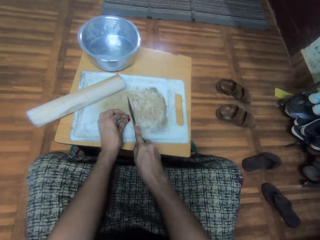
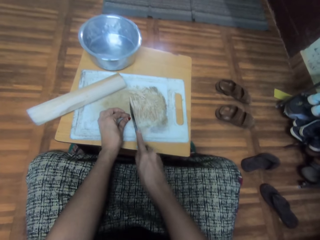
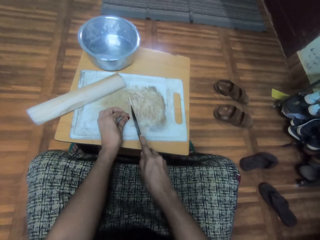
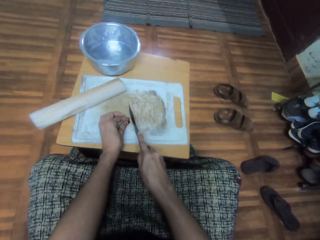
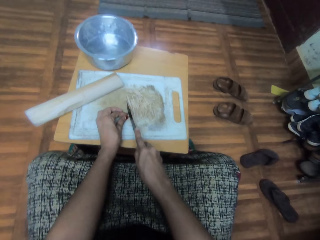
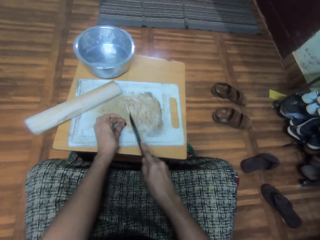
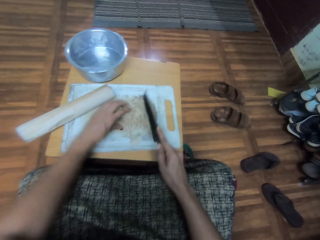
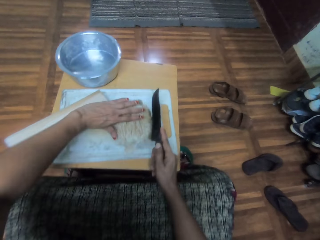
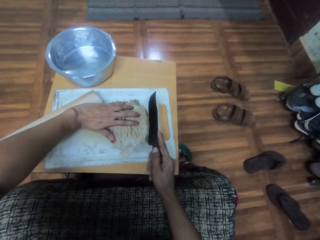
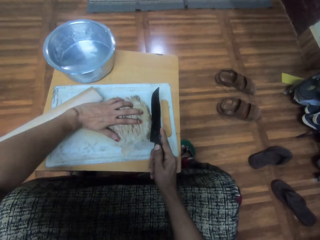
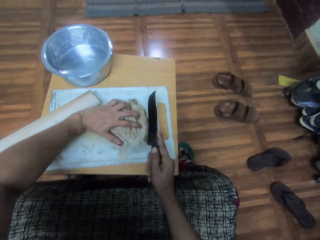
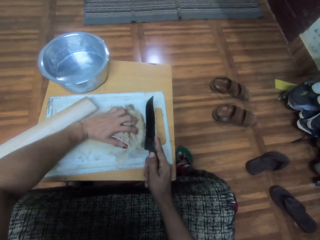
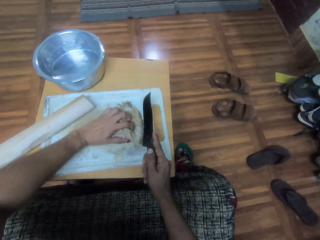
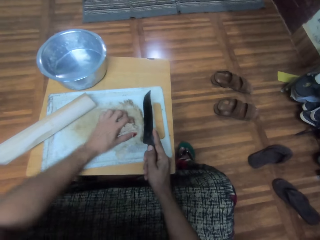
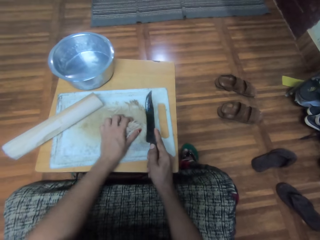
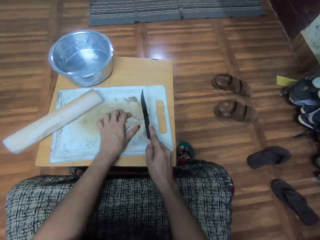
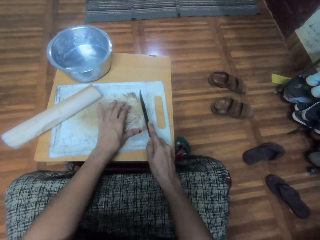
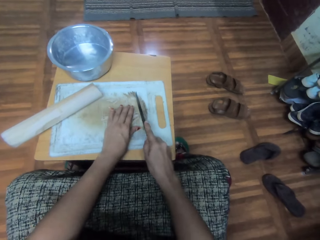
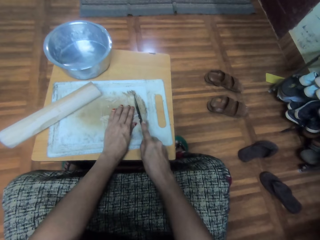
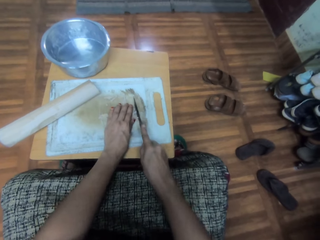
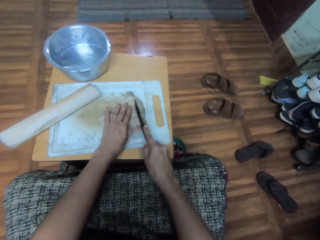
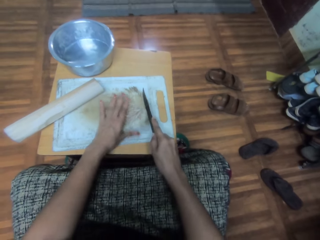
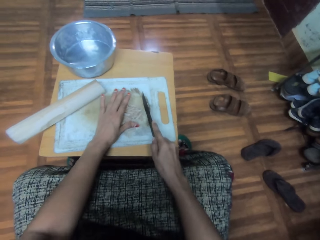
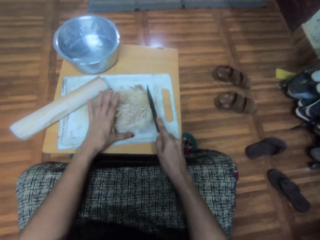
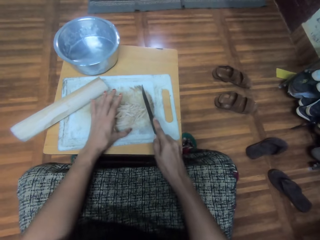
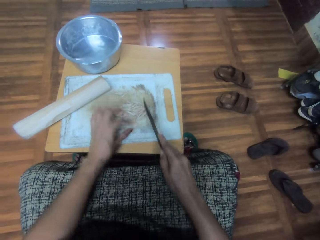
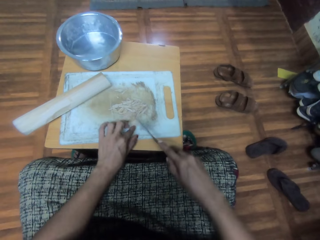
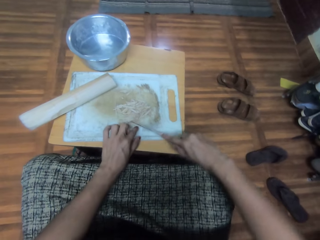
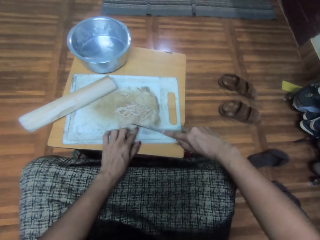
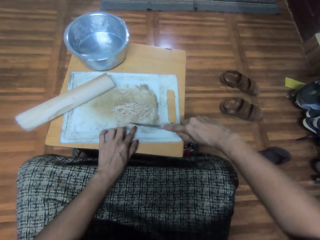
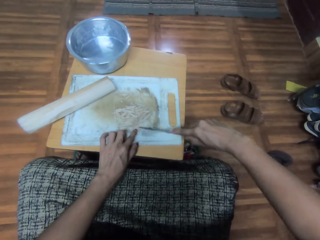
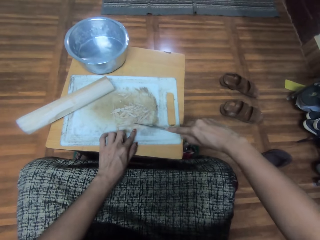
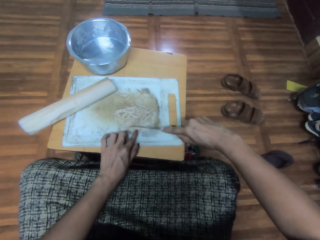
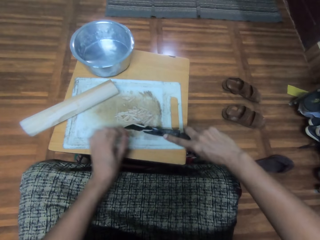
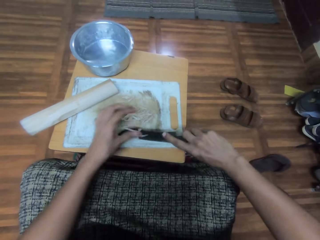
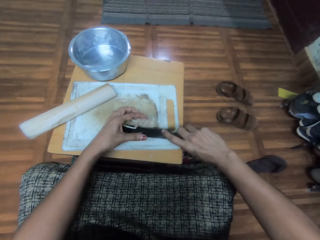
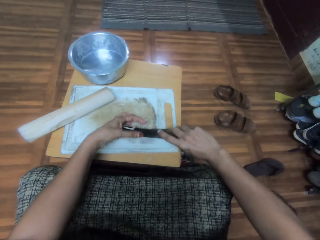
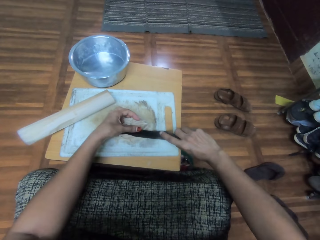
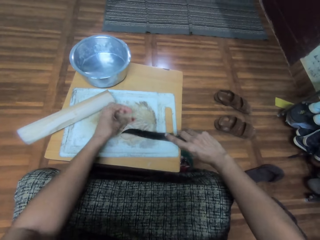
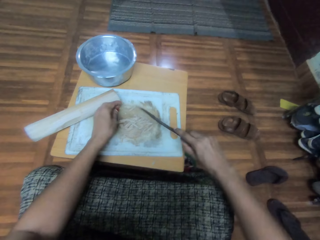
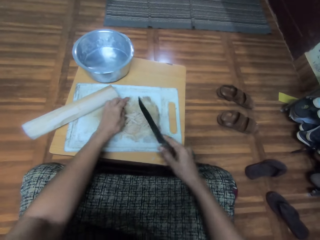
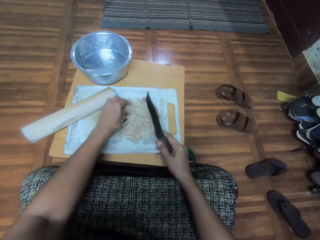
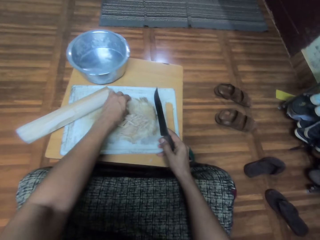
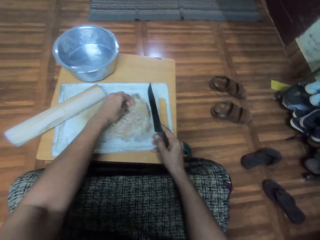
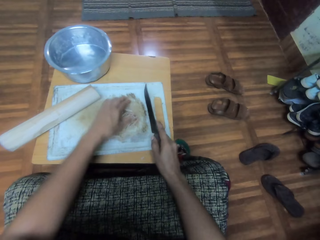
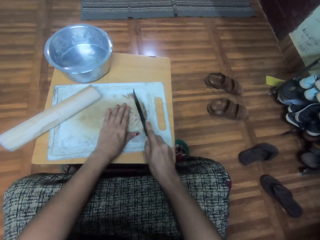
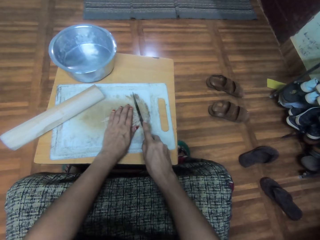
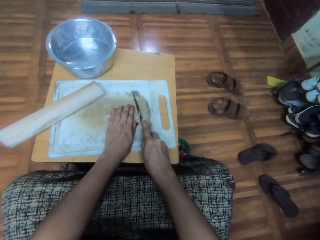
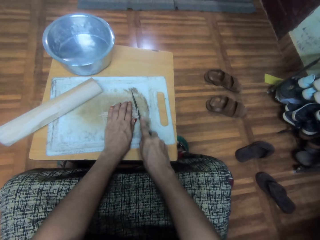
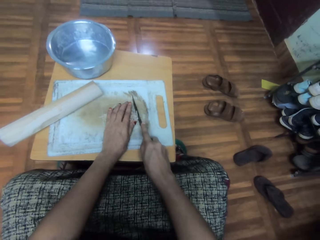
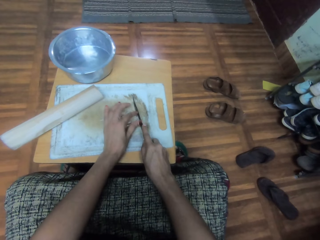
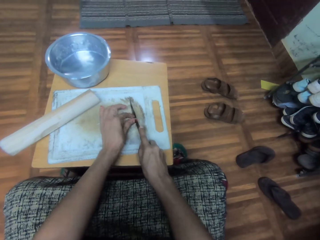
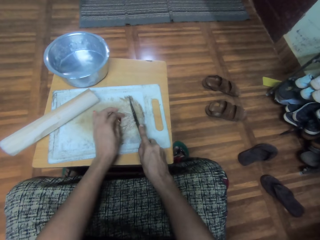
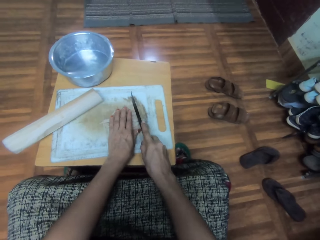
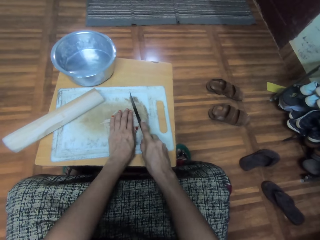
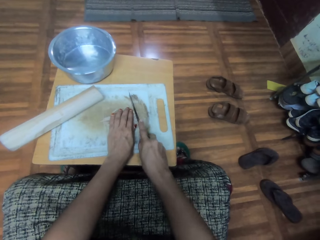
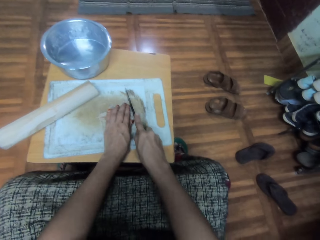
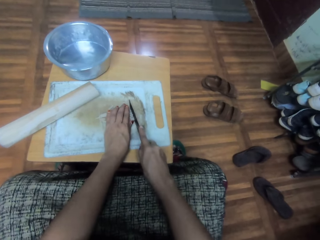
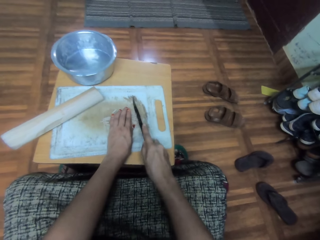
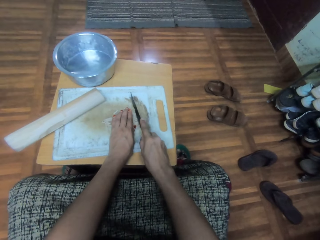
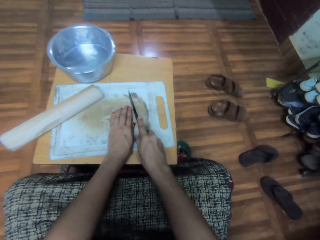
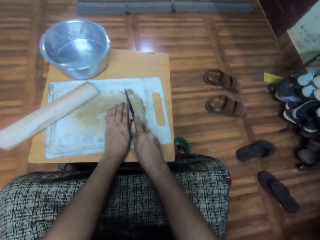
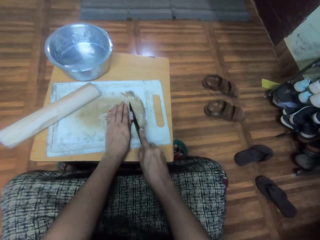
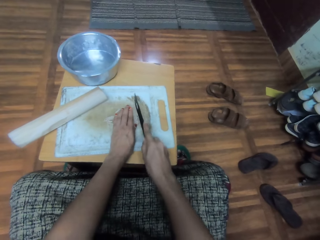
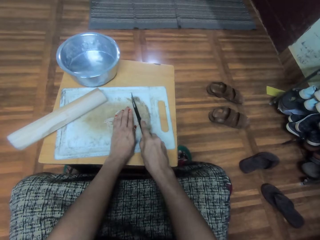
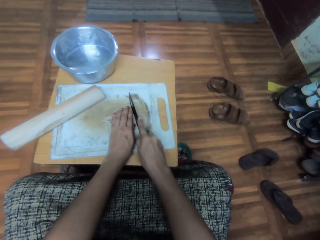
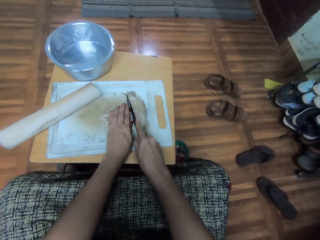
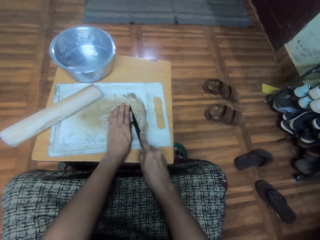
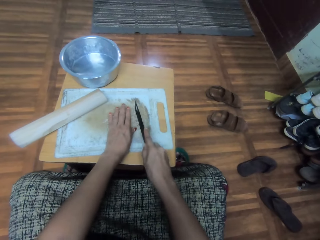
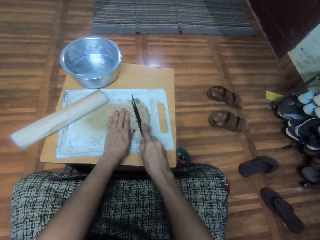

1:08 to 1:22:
The camera wearer adjusts cassava pieces. They hold something on the chopping board. They cut the cassava pieces with a knife. They adjust the cassava pieces. They cut the cassava pieces with the knife. They remove something on the knife with a finger. They wipe the knife. They adjust the cassava pieces. They hold something on the chopping board. They cut the cassava pieces with the knife.

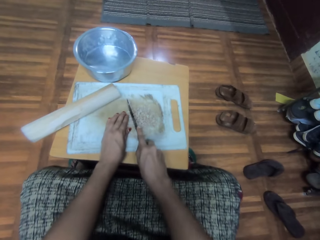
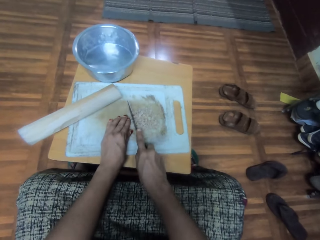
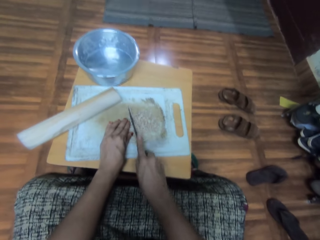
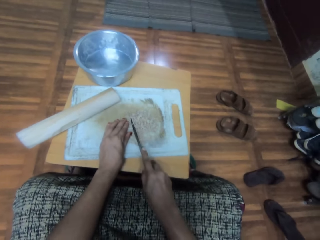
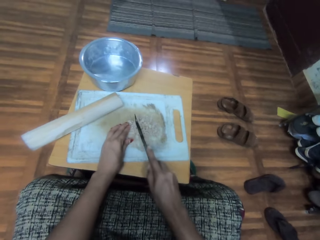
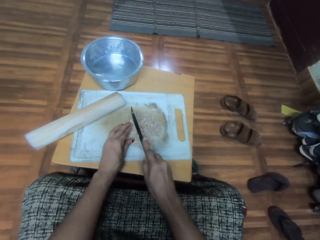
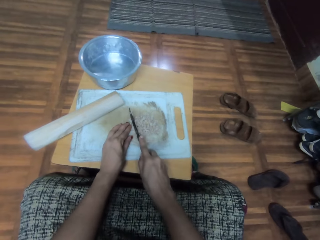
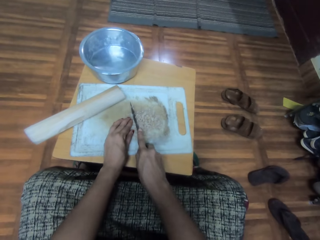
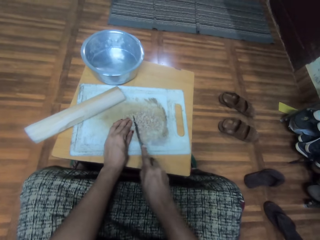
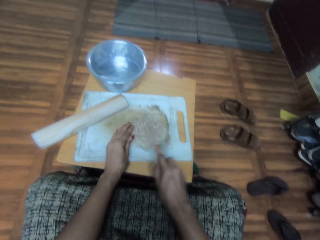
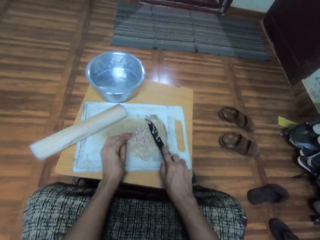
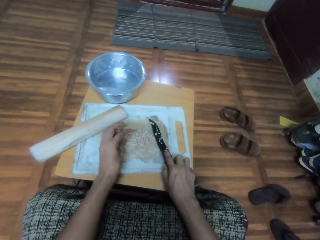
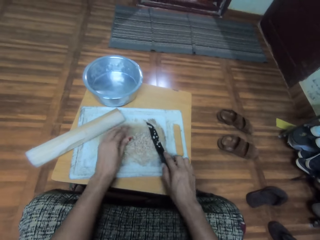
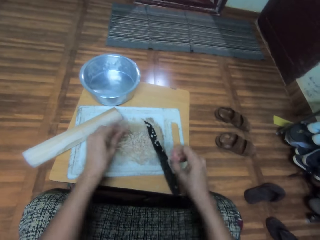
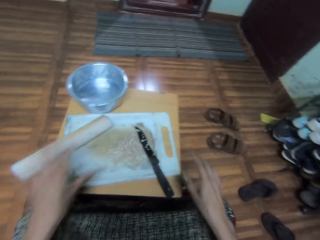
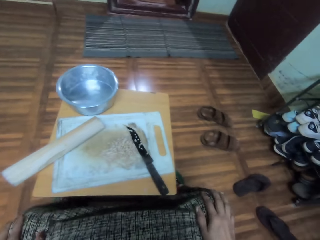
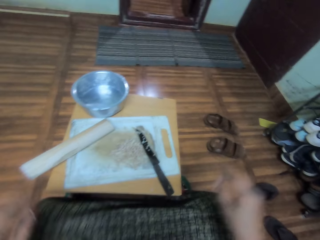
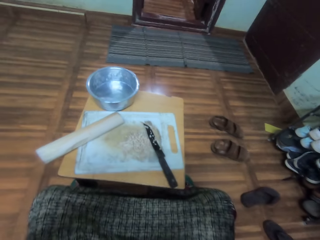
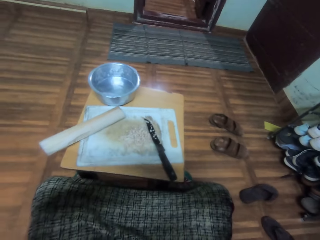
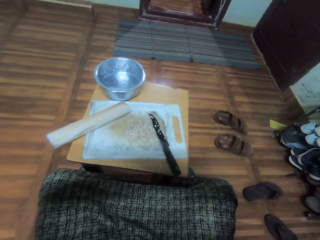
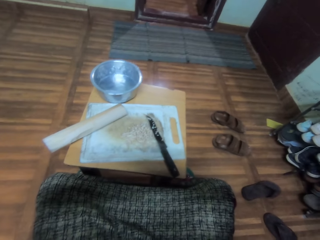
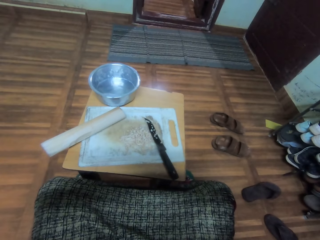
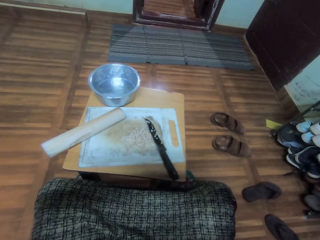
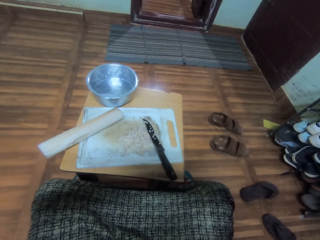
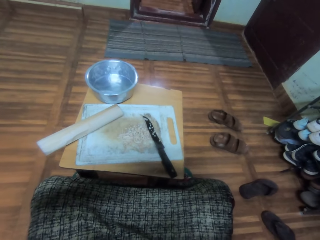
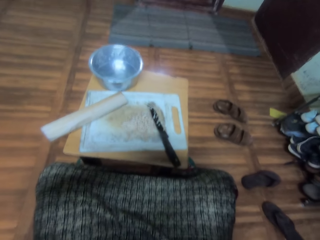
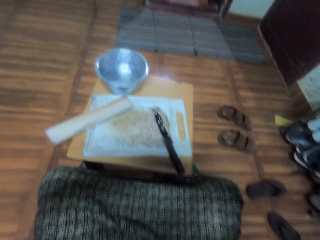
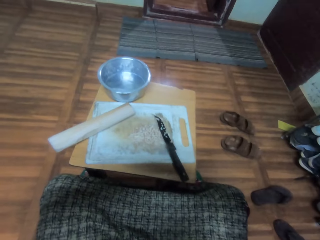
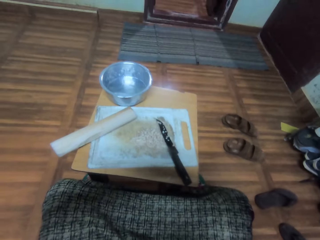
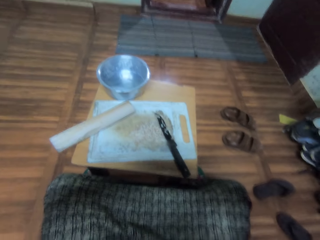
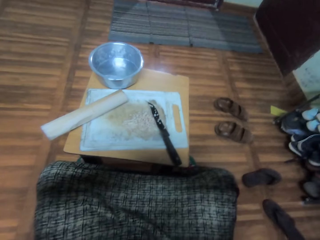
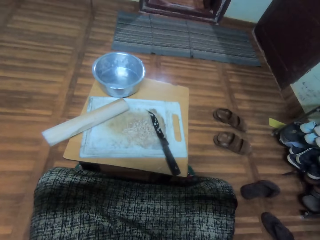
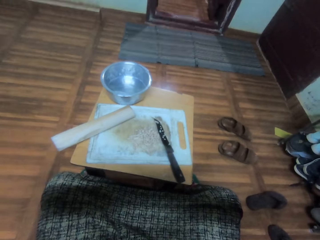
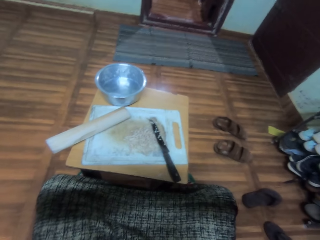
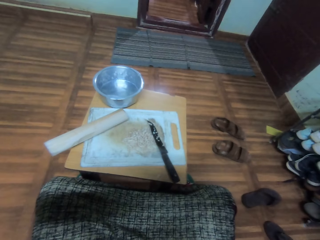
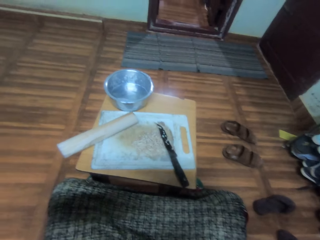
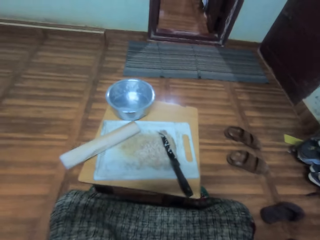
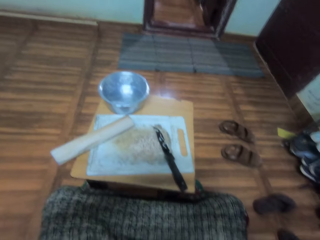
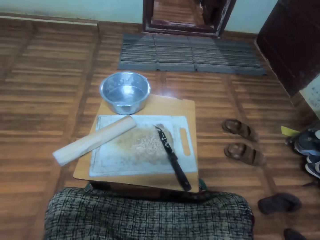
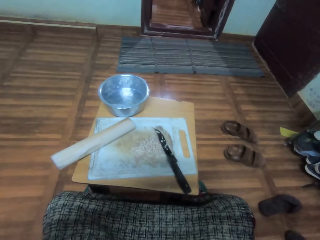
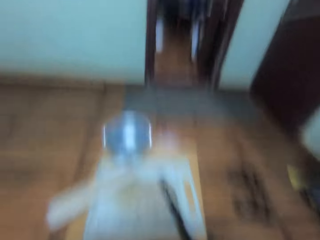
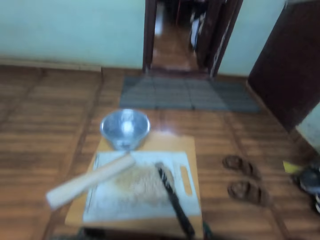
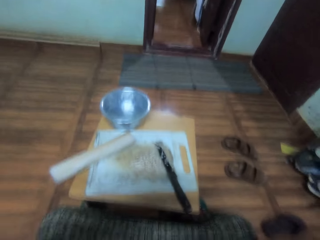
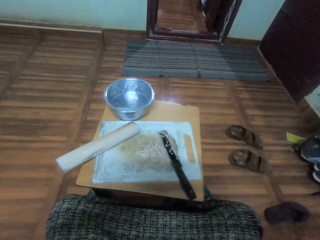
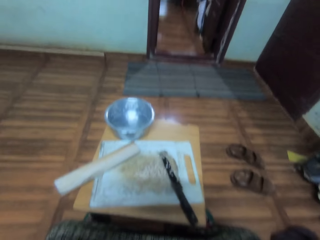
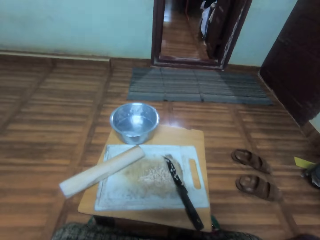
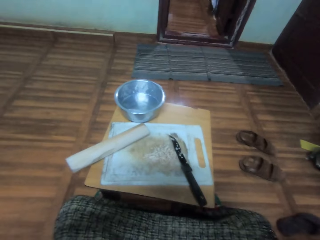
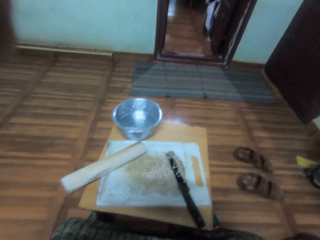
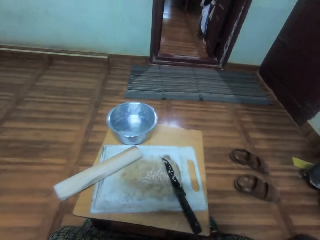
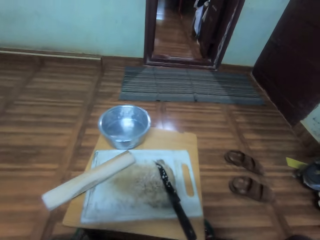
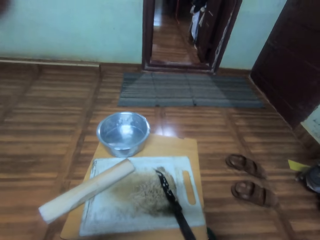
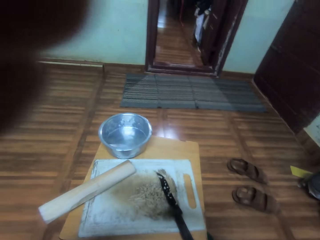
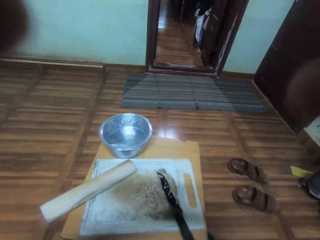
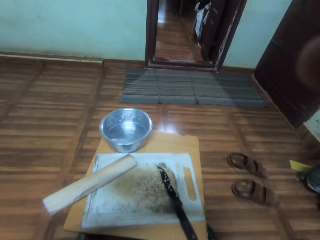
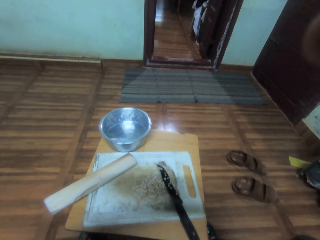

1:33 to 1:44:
The camera wearer puts a knife on a chopping board. They wipe hands with a cloth. They adjust the camera on the head. They turn around.
